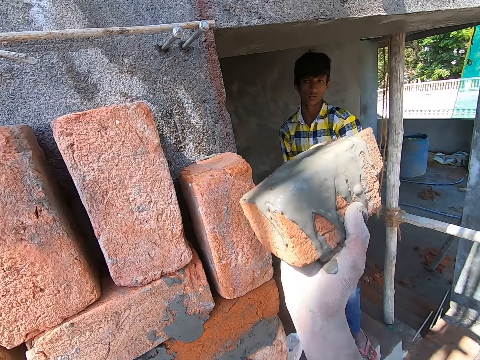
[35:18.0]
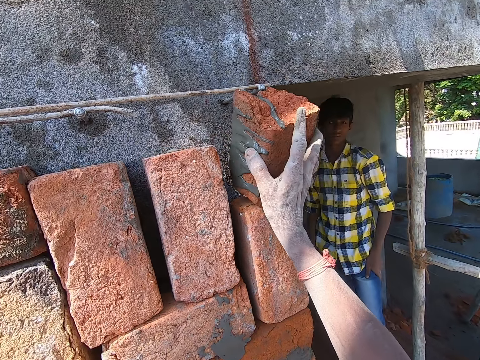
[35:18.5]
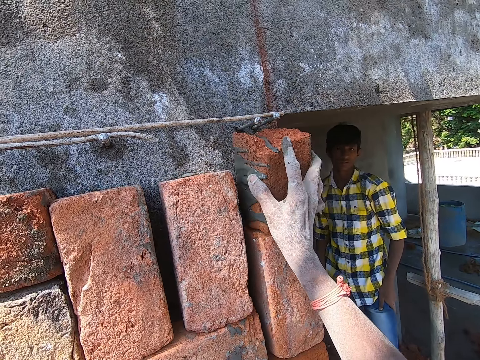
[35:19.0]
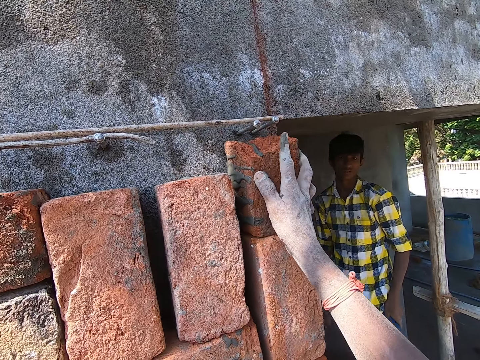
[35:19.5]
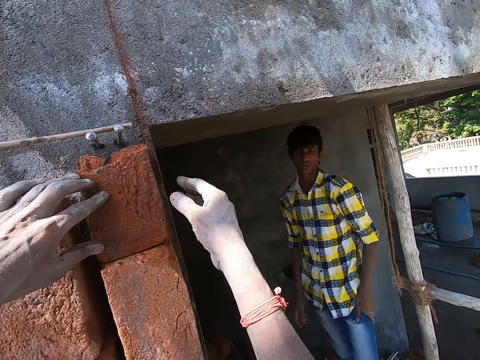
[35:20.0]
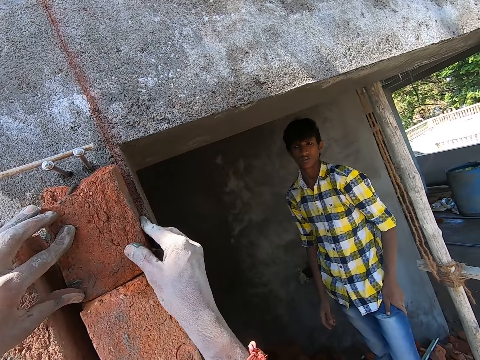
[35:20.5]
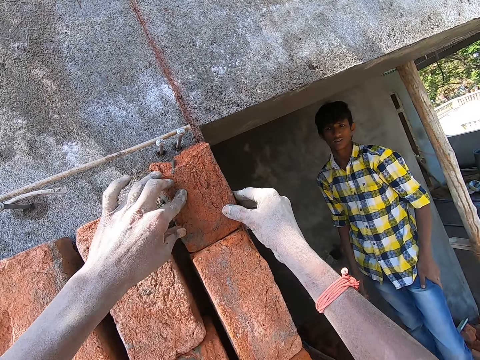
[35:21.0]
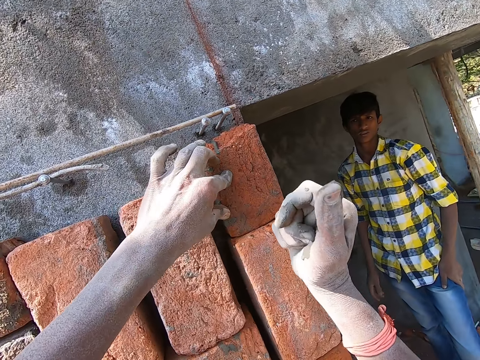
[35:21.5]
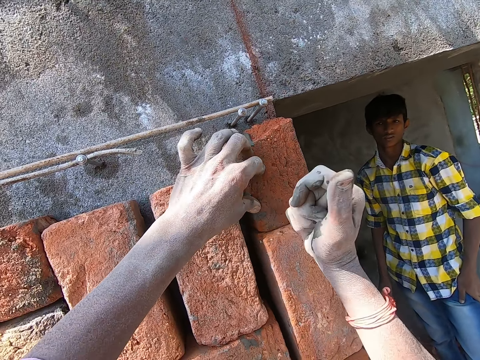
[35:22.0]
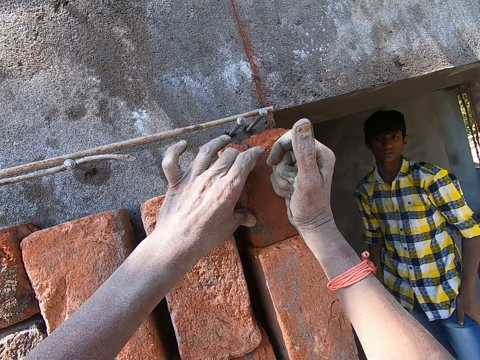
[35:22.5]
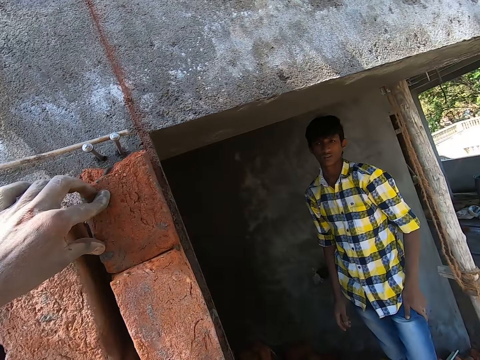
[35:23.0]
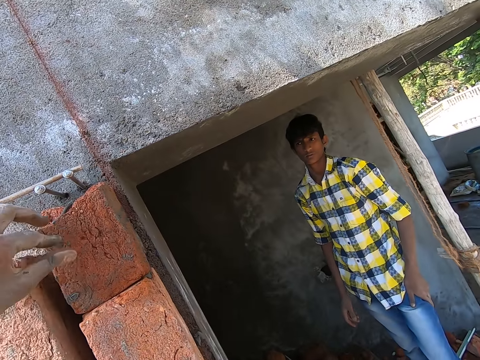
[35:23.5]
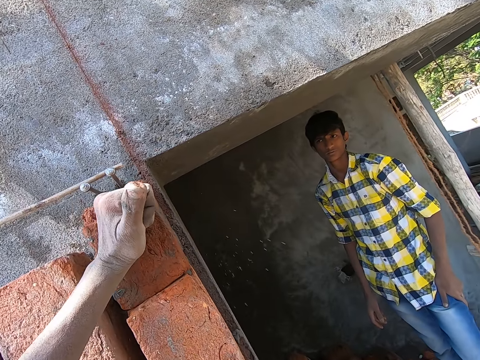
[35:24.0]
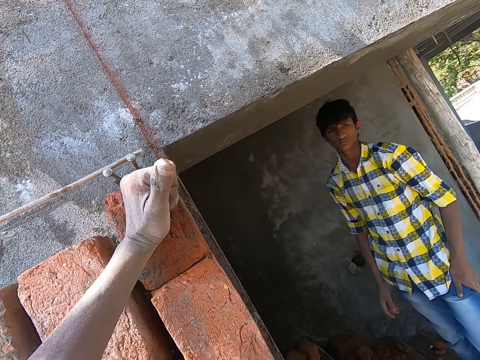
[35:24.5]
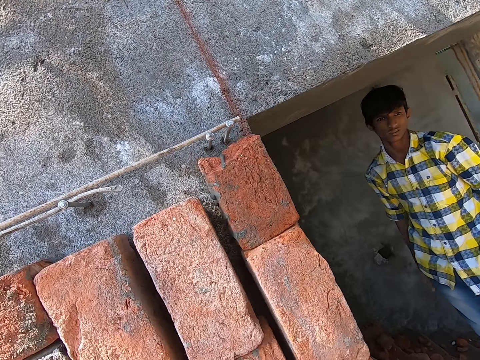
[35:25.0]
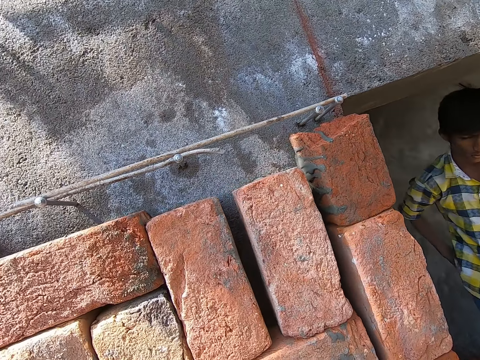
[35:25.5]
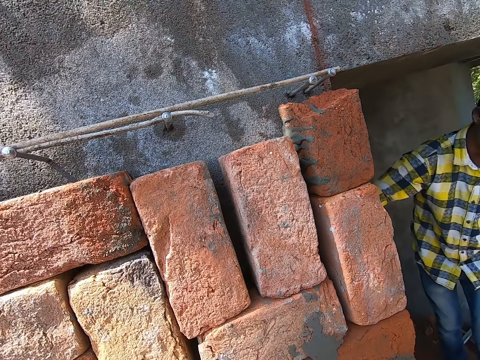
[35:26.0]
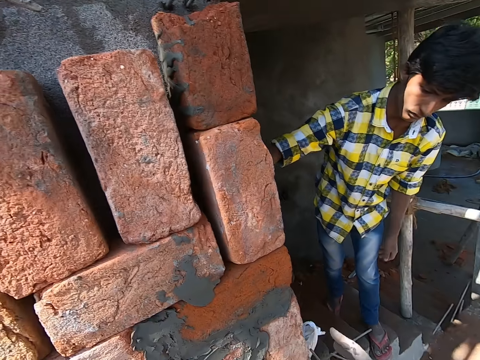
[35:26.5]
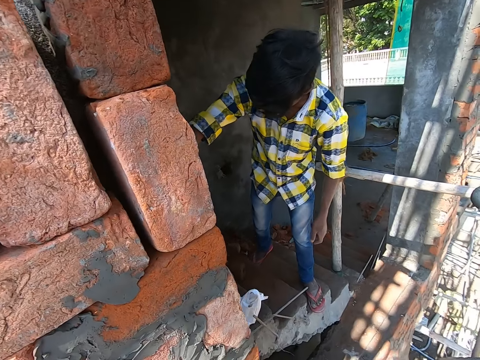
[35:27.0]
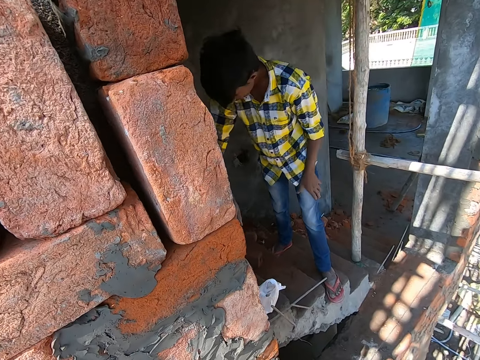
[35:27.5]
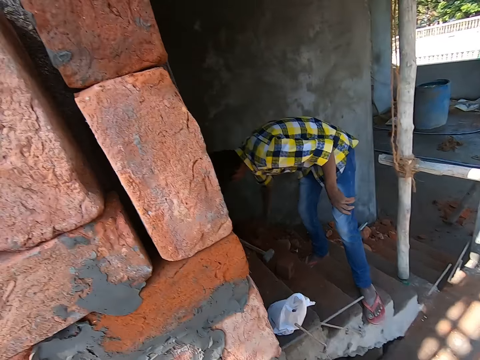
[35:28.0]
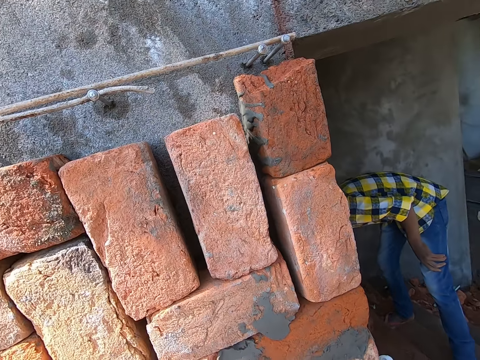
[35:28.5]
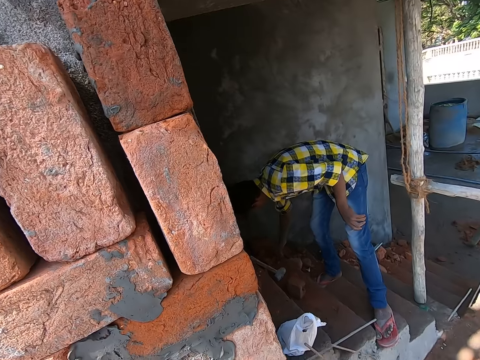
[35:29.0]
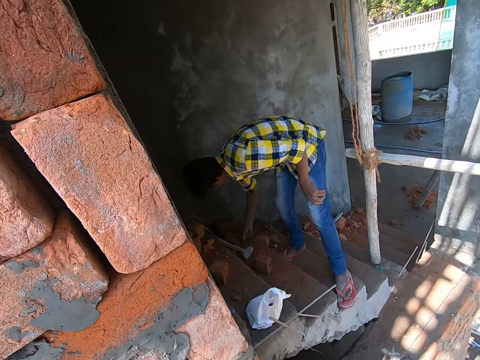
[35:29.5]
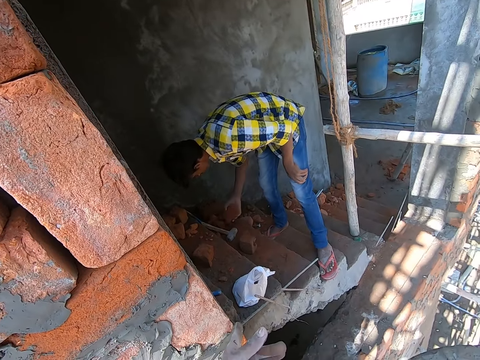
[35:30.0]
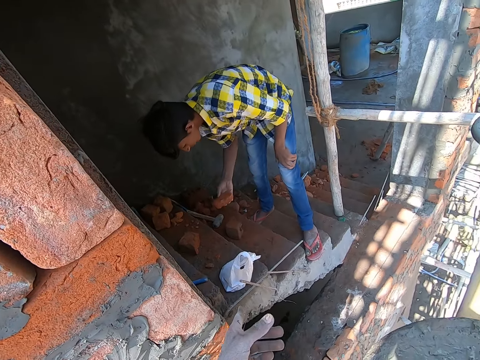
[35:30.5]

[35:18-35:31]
The camera wearer places the brick to the wall with his right hand. He talks to the man. He adjusts the brick to the wall with both hands. He hits the brick to the wall with his right hand. He hits the brick to the wall with his left hand. The man picks a brick from the floor with his right hand.

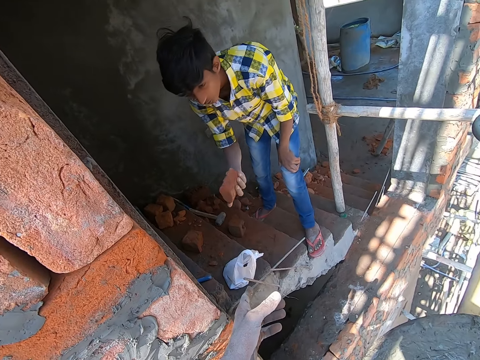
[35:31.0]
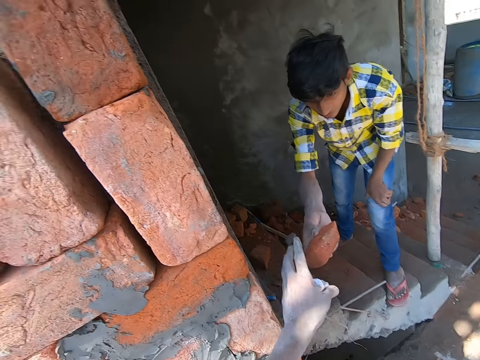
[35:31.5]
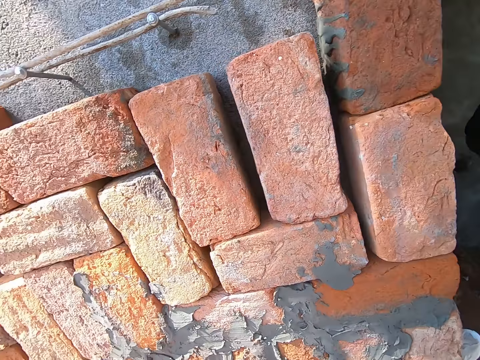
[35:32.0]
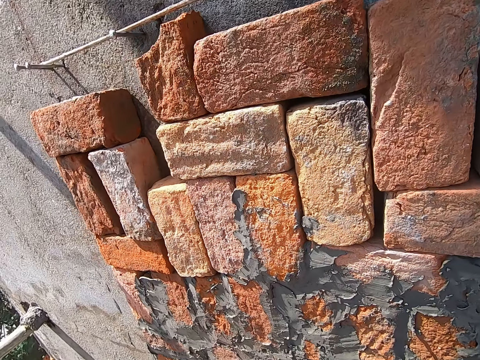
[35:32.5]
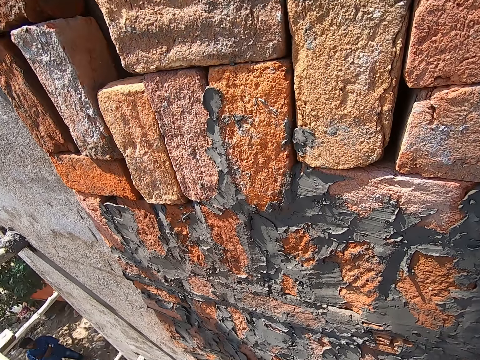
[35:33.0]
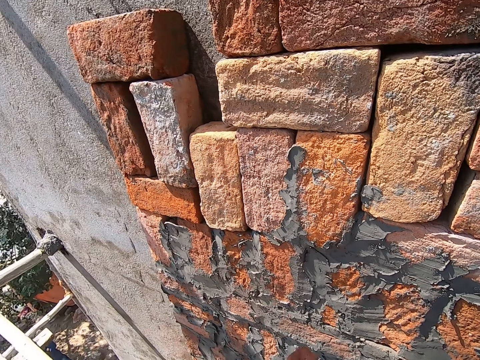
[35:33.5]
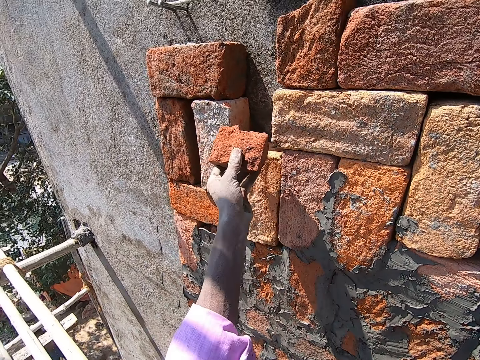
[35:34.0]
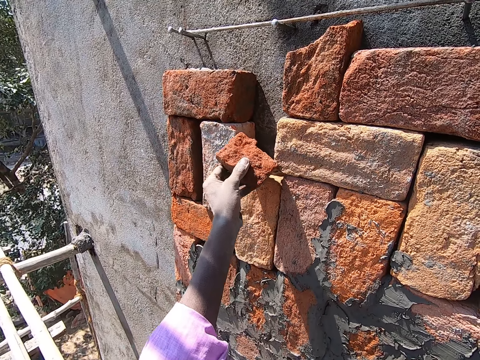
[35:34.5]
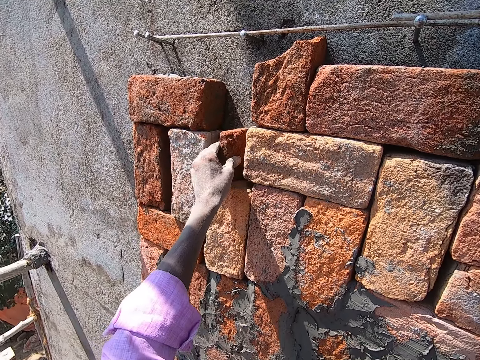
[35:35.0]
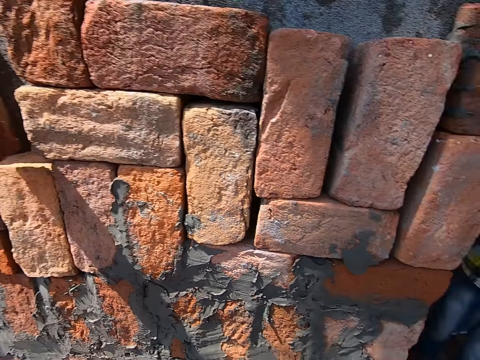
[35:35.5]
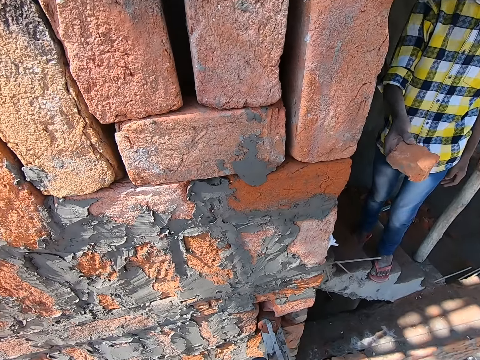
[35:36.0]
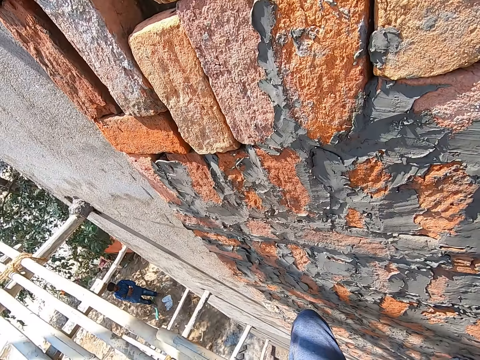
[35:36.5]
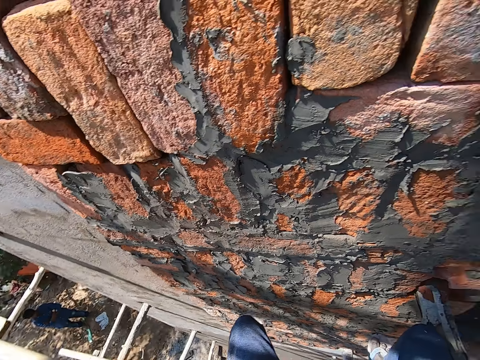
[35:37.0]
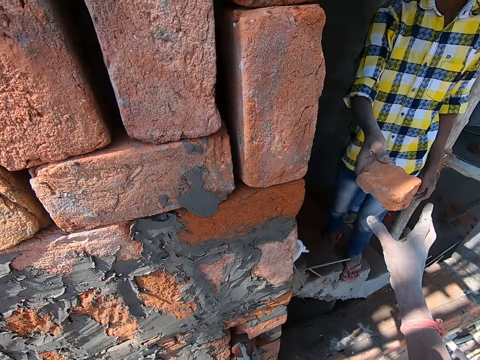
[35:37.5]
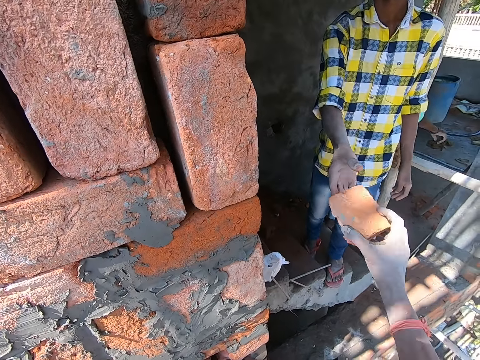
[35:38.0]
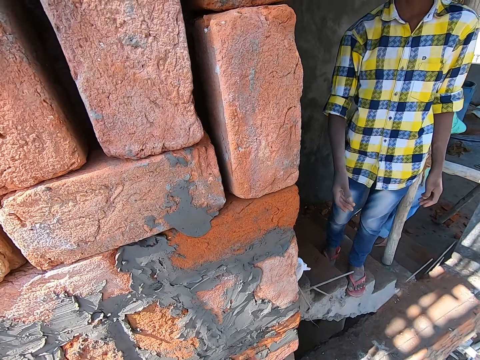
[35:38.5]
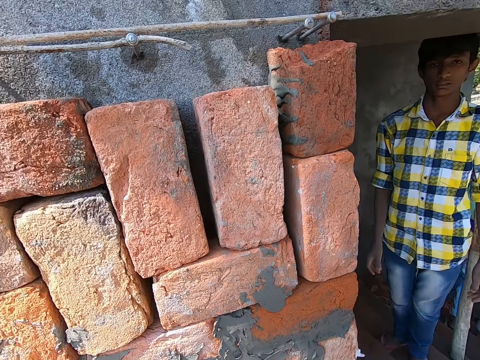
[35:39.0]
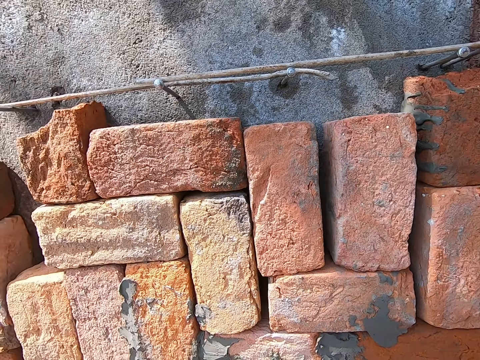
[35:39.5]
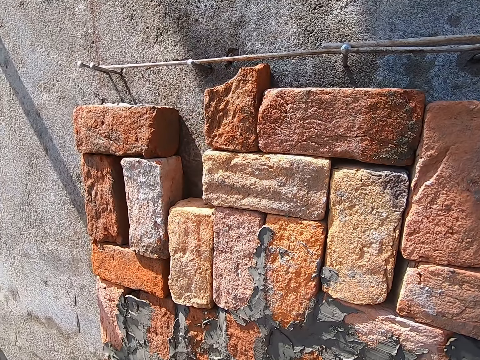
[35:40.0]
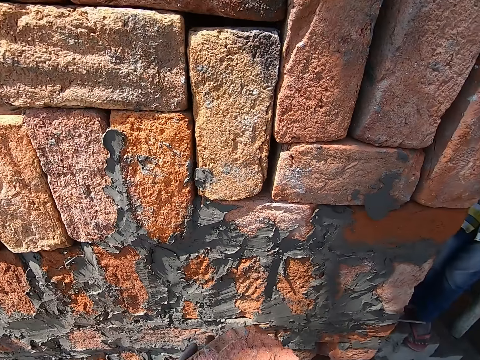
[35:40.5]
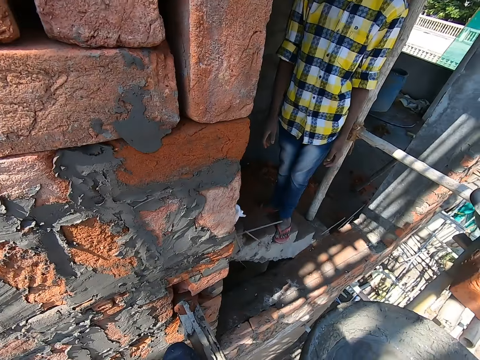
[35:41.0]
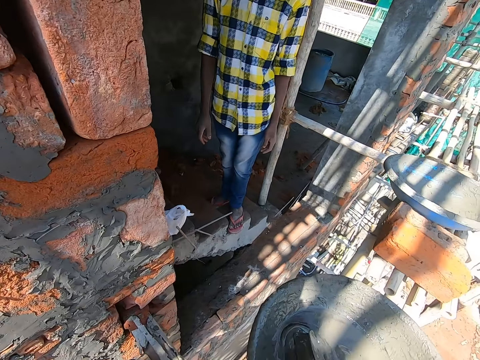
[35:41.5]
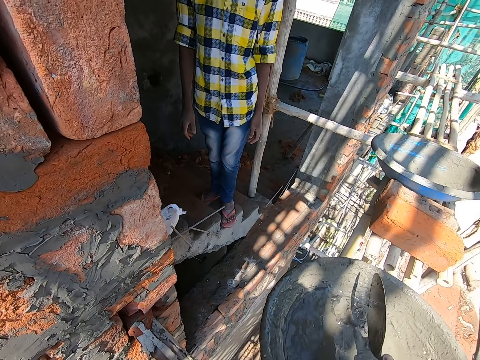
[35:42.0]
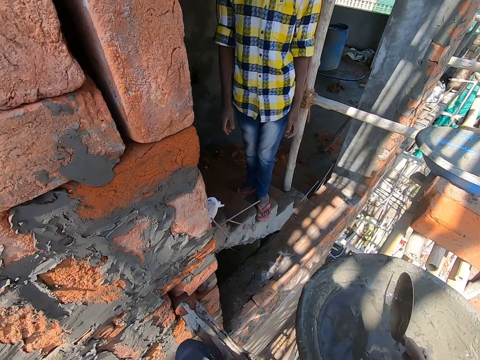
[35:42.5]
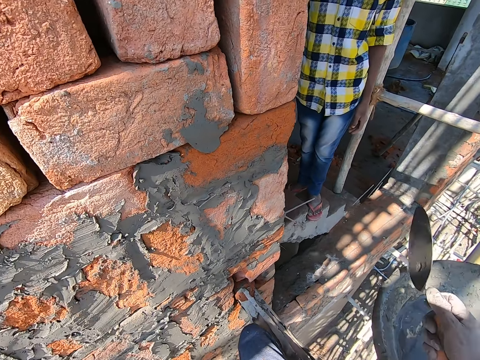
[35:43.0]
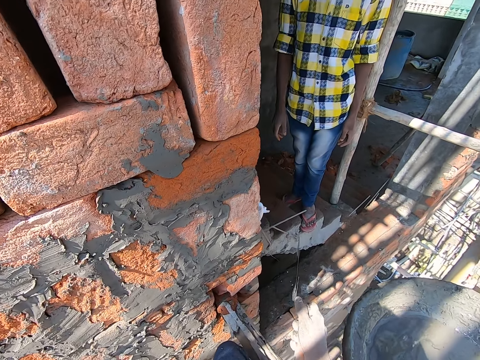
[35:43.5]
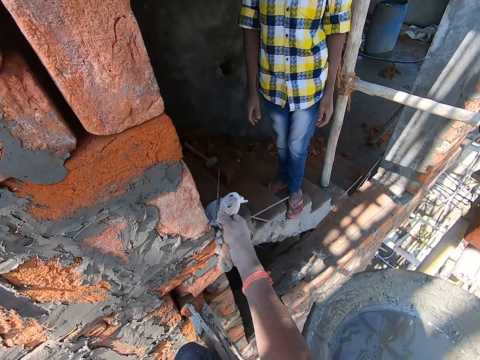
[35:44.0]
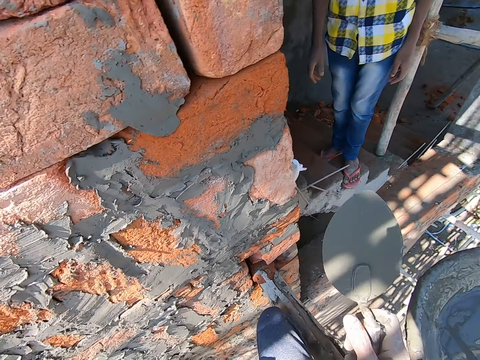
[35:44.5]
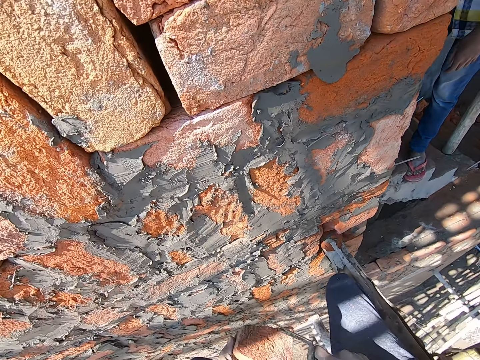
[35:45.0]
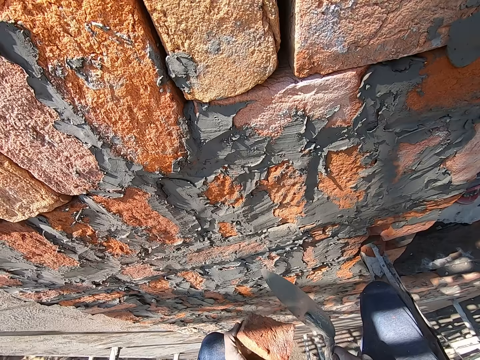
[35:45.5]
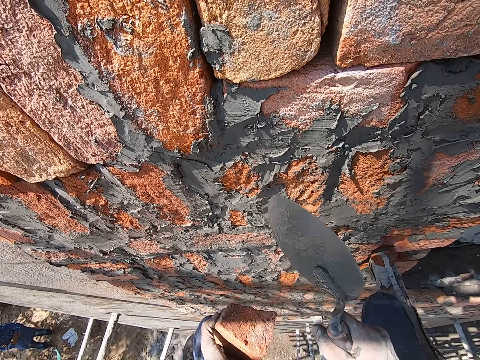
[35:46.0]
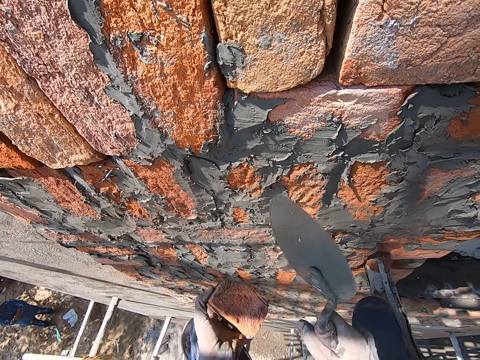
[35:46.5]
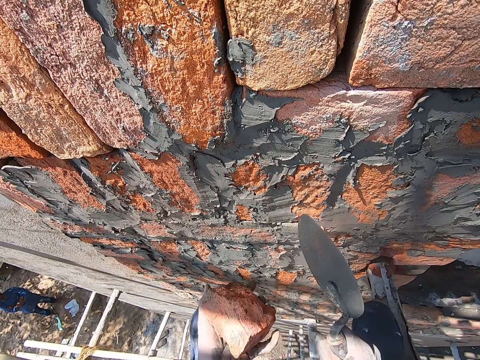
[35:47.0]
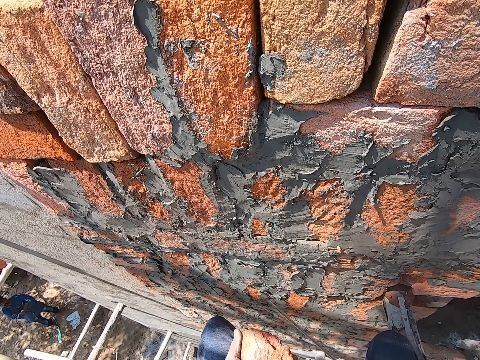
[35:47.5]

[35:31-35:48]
The man gives the camera wearer the brick with his right hand. The camera wearer places the brick to the wall with his left hand. The man holds the brick with his right hand. The camera wearer collects the brick from the man with his right hand. He shakes off the mortar on the hand trowel with his right hand. He puts the cement mixture on the brick. He breaks the brick with the hand trowel in his right hand. He knocks the brick with the trowel.
